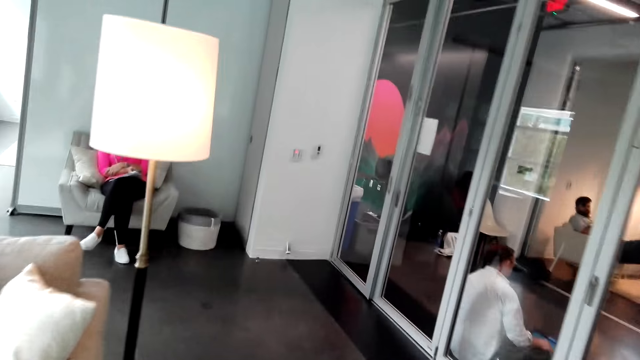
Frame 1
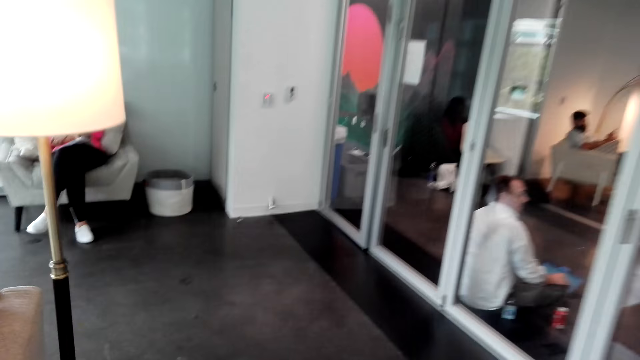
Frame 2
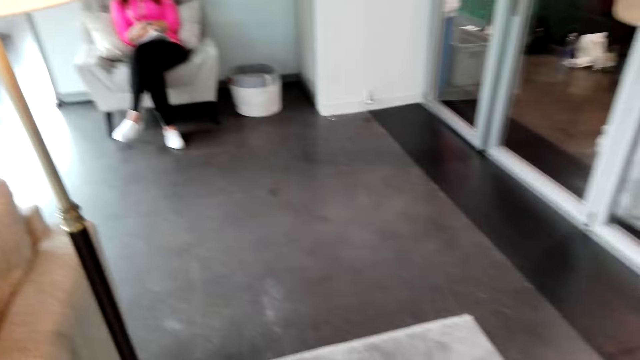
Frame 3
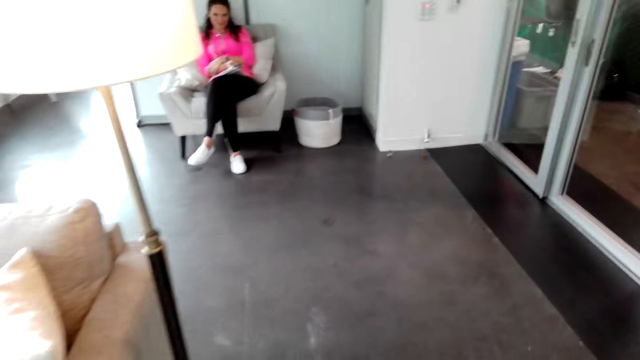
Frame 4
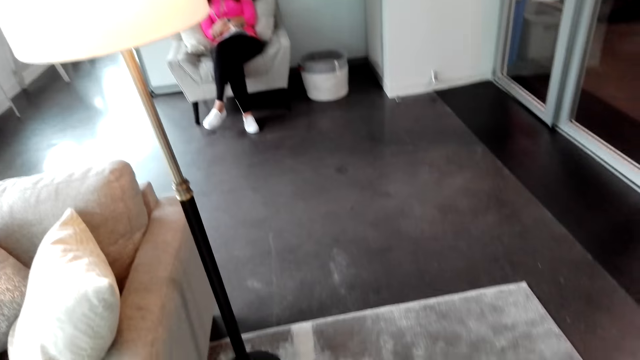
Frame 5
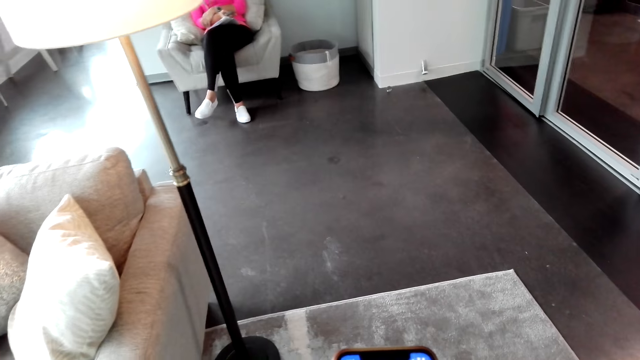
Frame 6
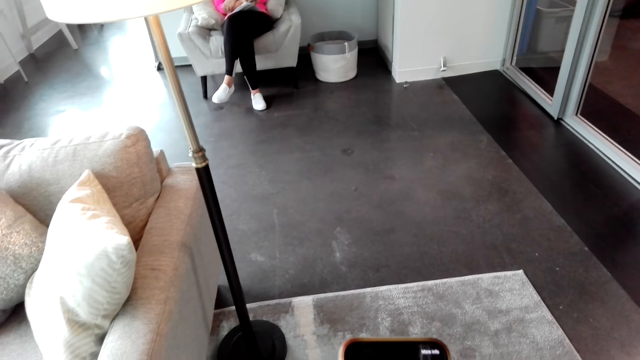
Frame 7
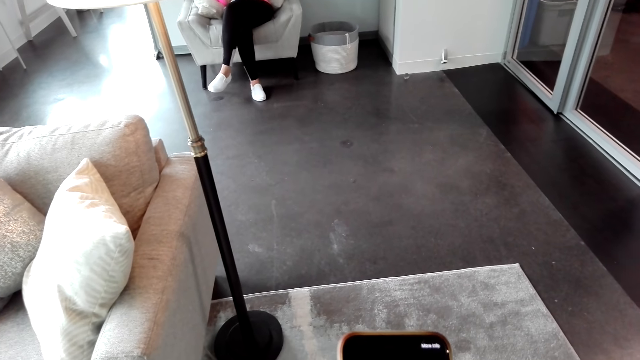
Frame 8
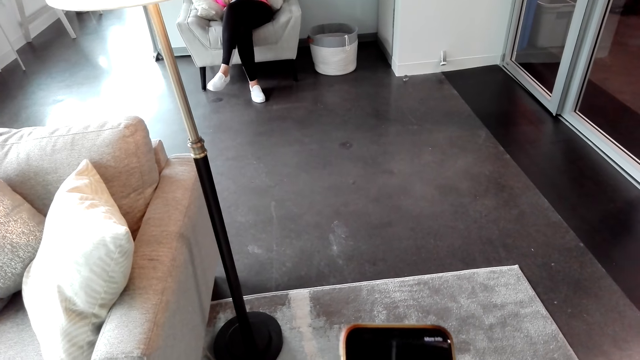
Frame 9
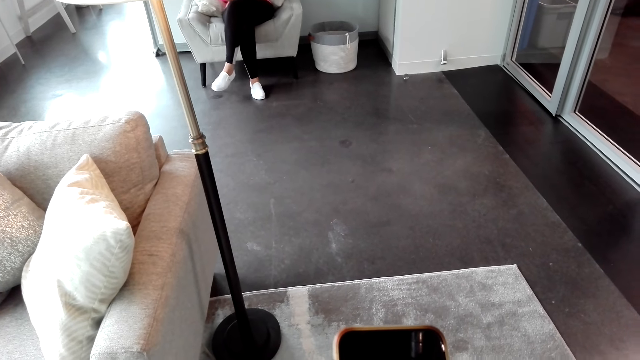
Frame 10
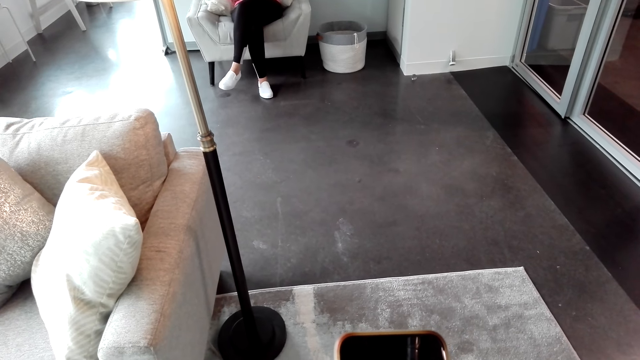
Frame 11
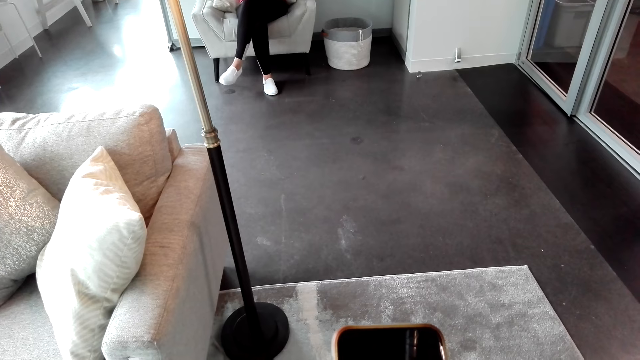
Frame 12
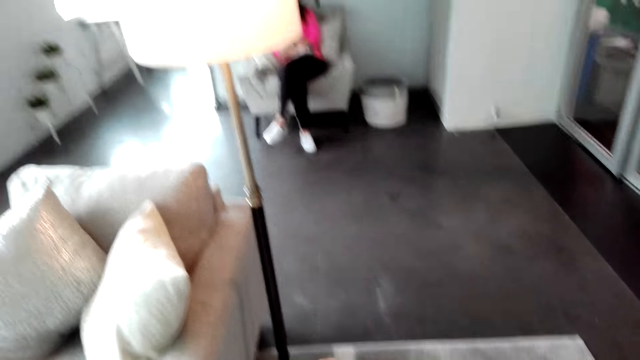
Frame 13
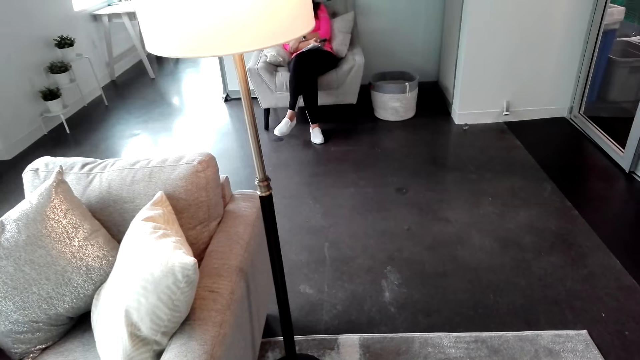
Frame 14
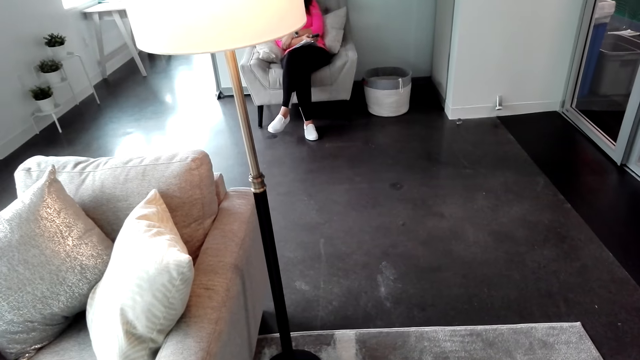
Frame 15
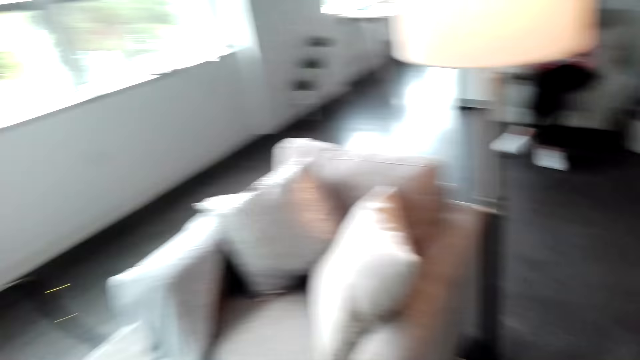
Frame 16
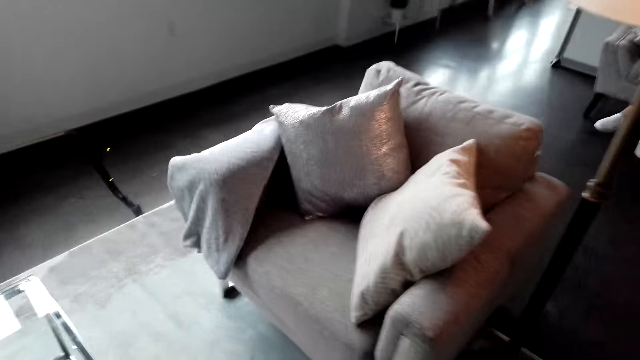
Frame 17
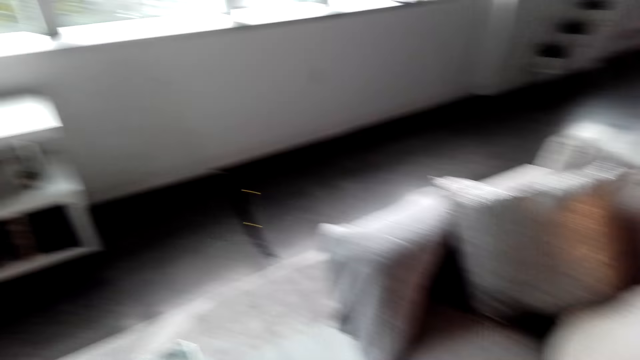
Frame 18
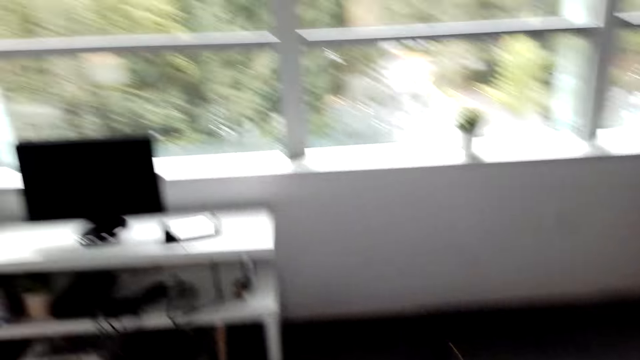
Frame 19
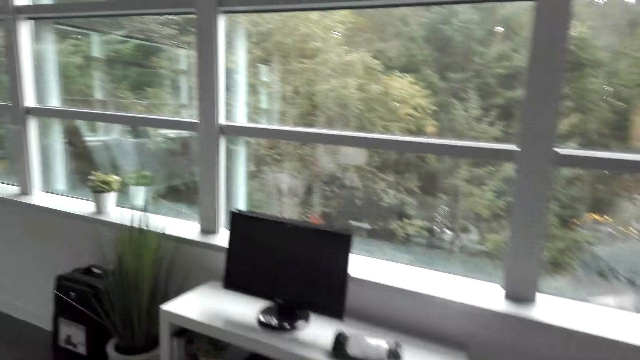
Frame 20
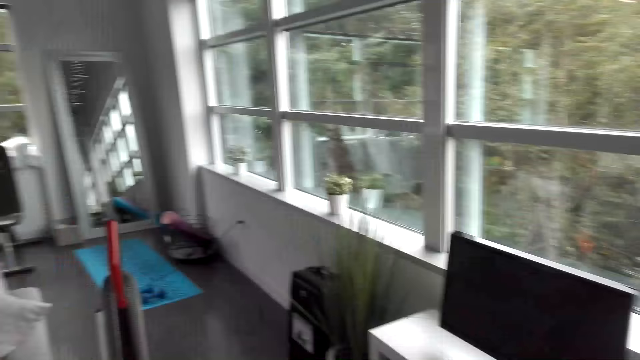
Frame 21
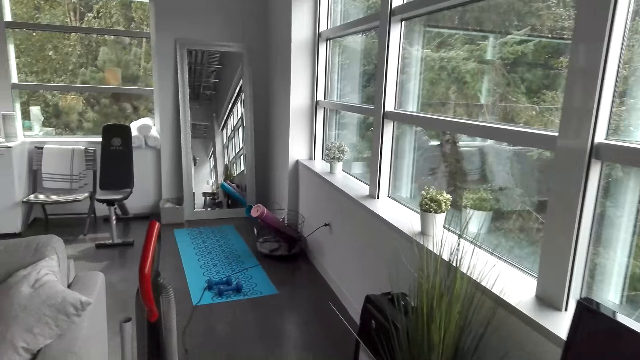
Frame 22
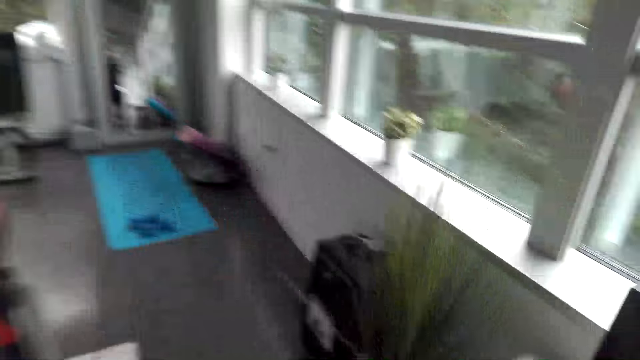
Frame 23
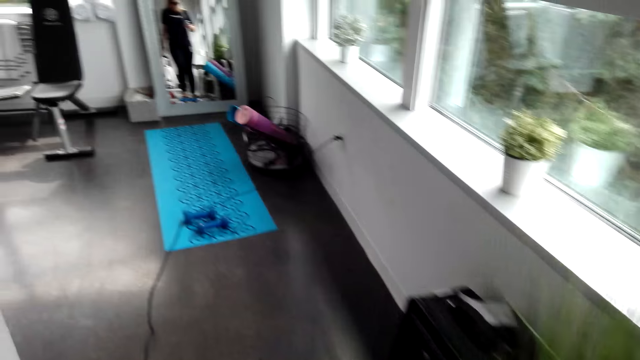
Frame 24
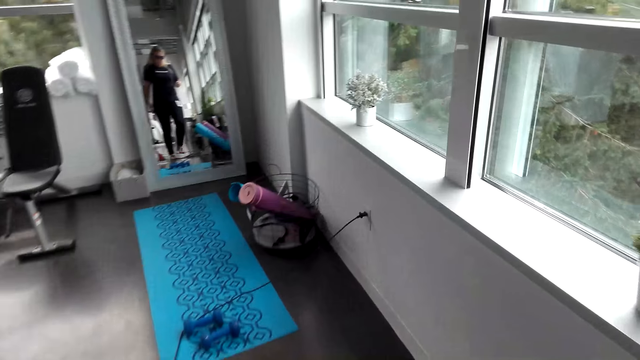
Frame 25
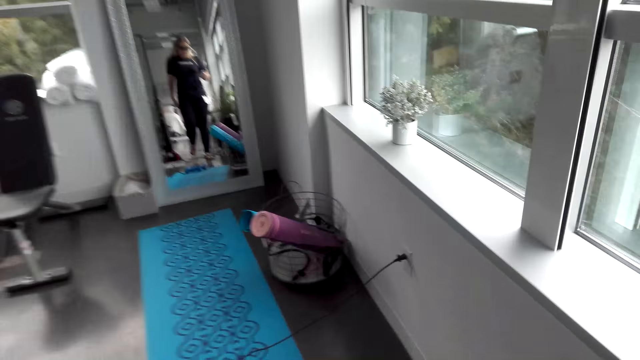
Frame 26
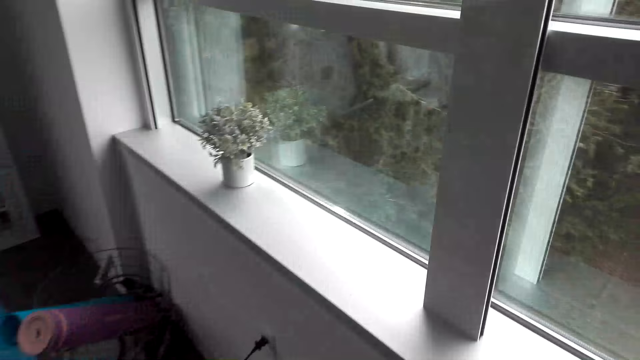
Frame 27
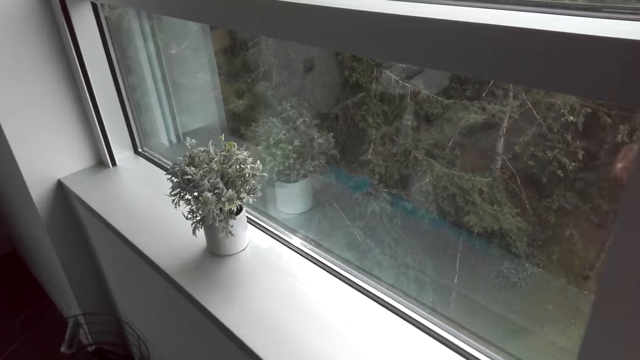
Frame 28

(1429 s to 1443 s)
The camera wearer operates the cellphone. They dial the phone. They walk in the room.

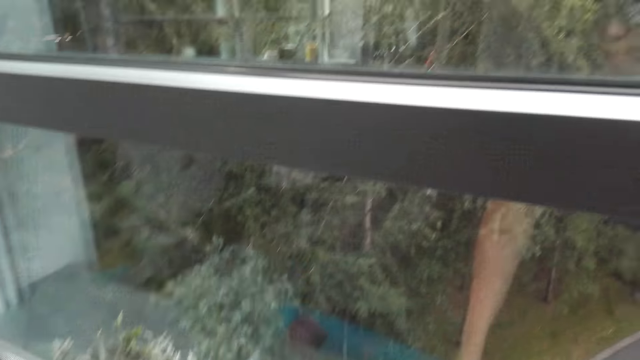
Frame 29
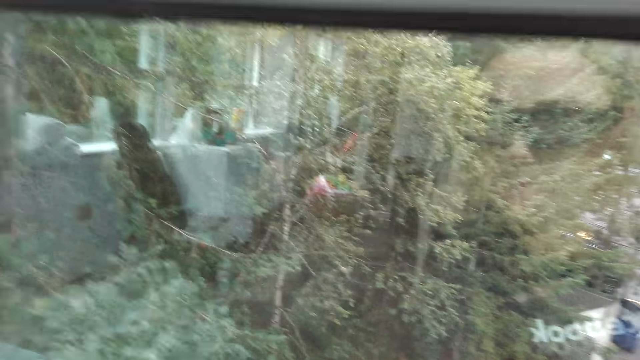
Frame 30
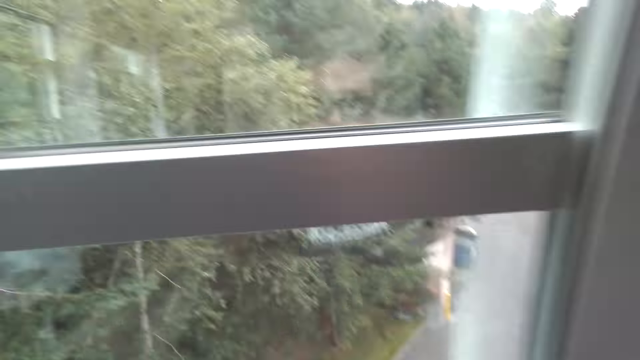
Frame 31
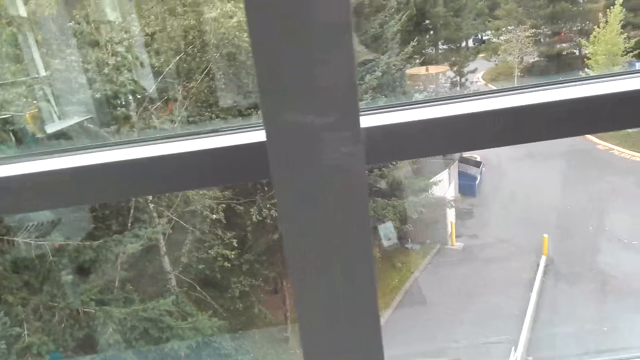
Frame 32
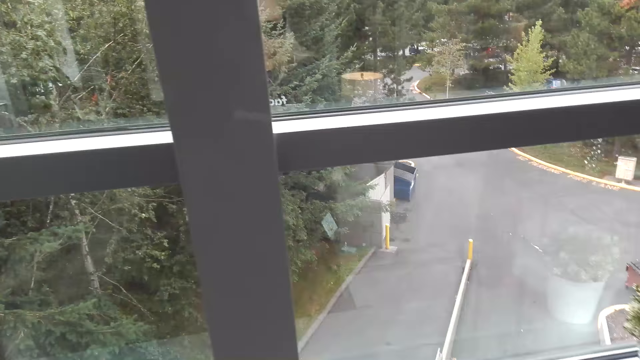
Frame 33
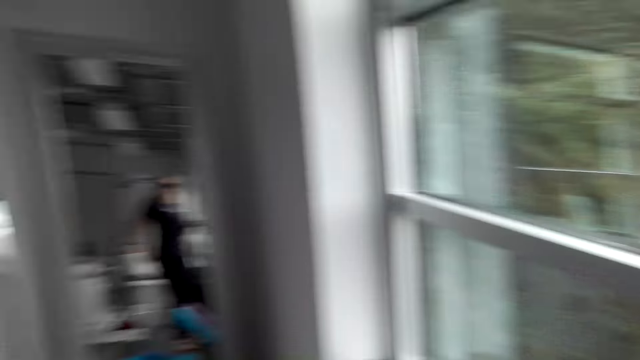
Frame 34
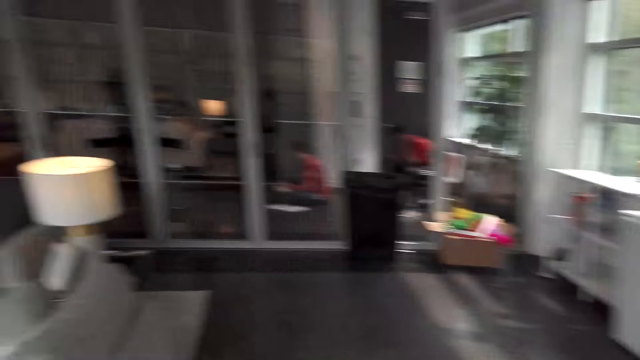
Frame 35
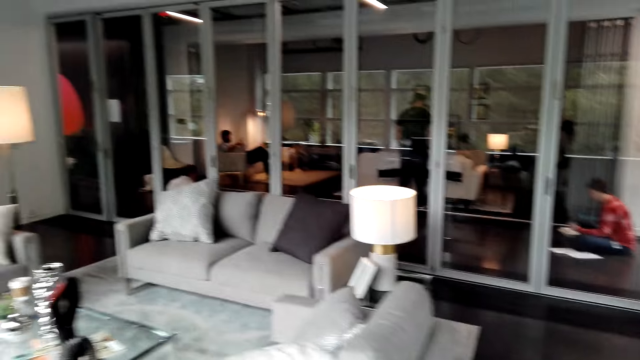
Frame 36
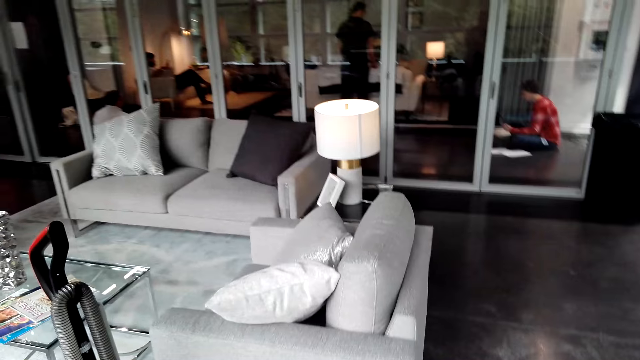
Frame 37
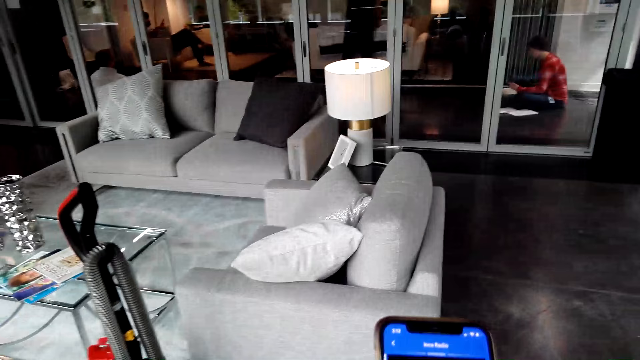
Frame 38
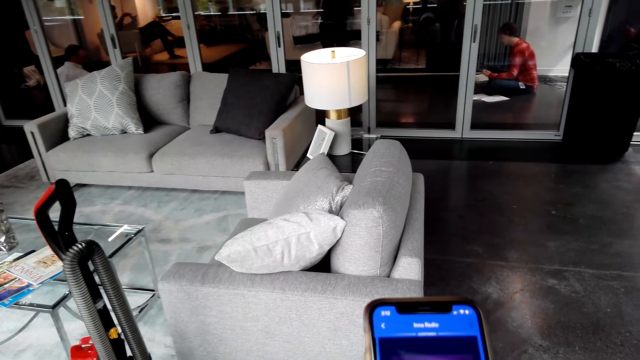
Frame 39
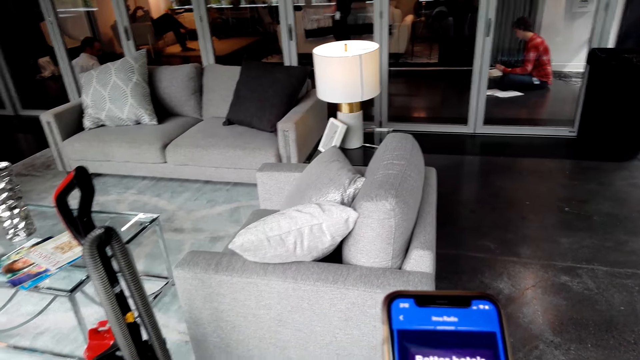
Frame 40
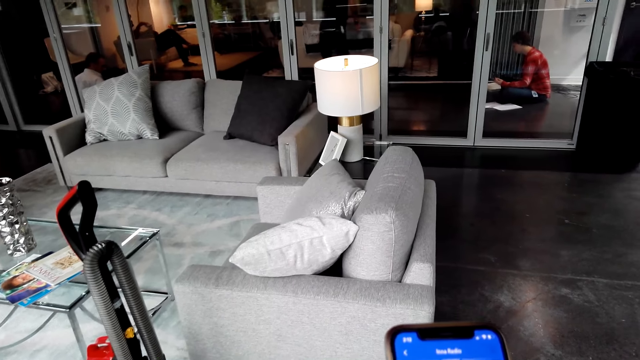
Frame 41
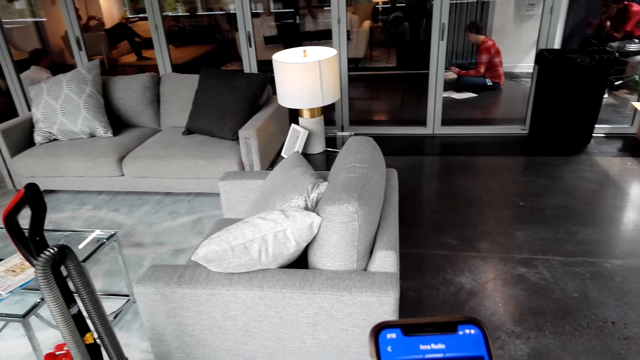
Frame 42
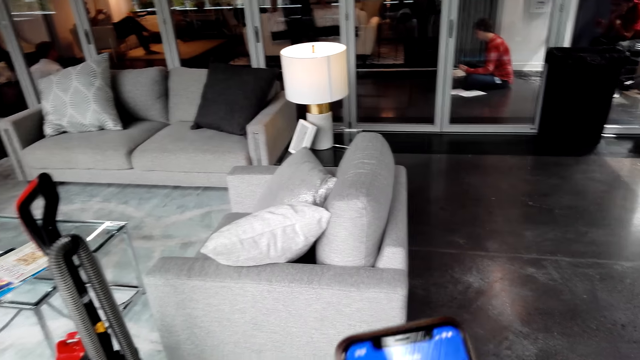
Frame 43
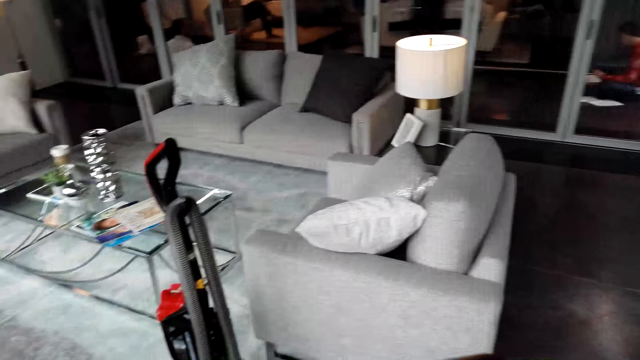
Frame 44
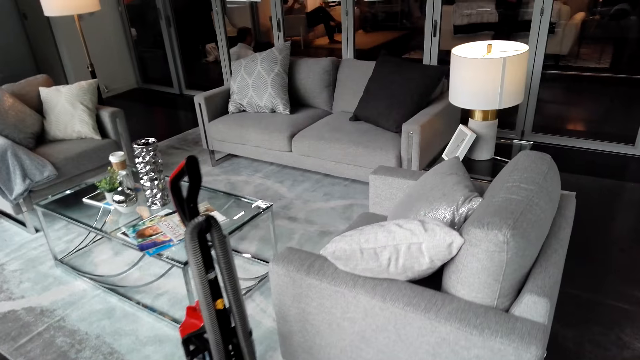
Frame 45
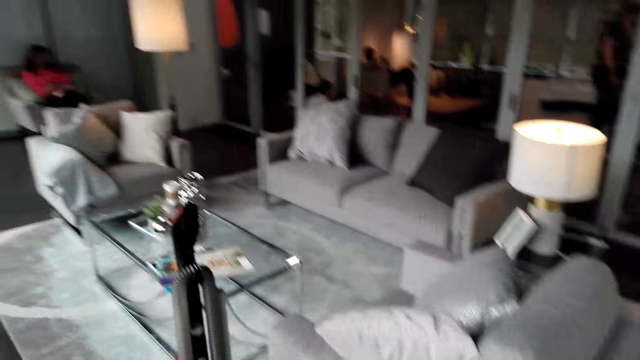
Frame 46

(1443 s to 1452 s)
The camera wearer operates the cellphone. They dial the phone.
